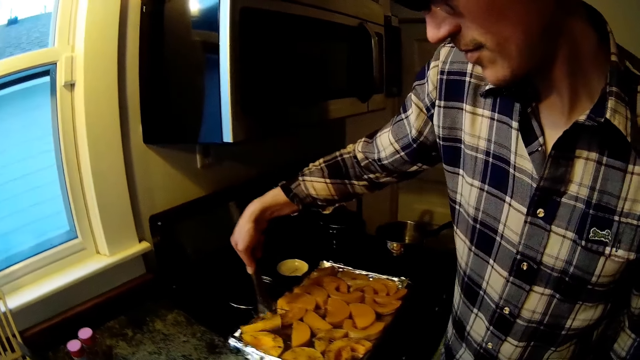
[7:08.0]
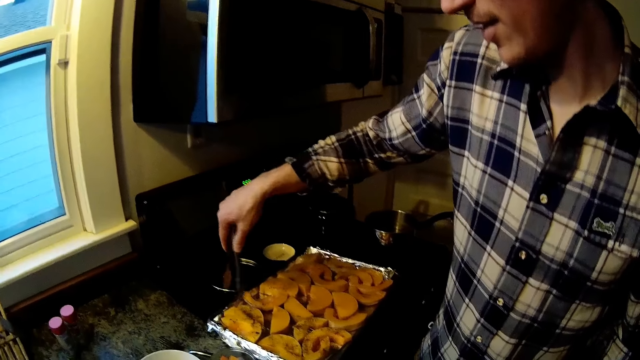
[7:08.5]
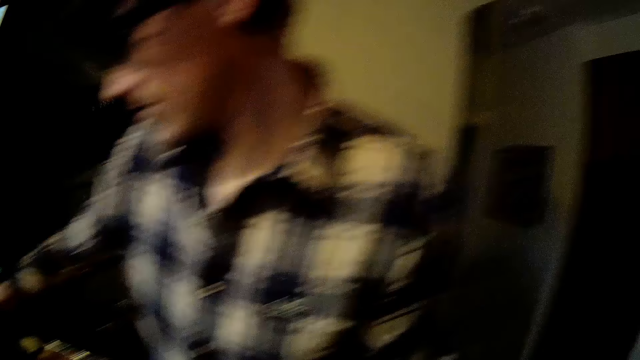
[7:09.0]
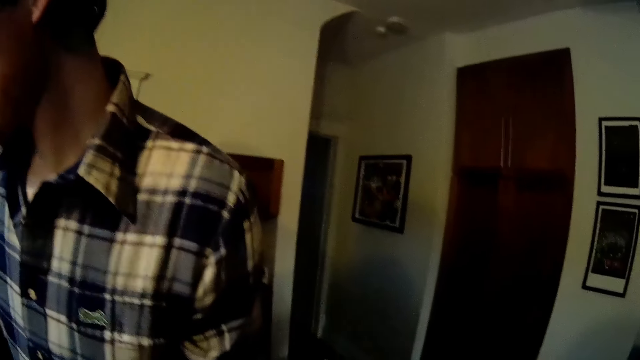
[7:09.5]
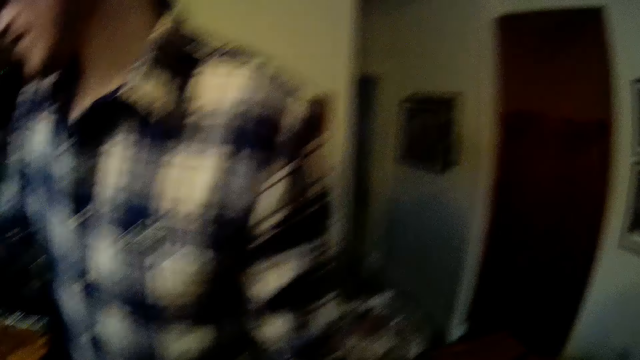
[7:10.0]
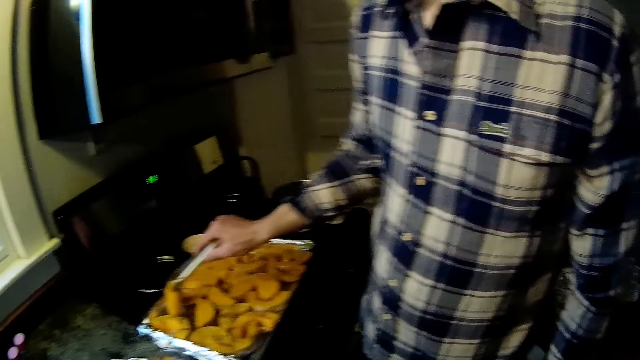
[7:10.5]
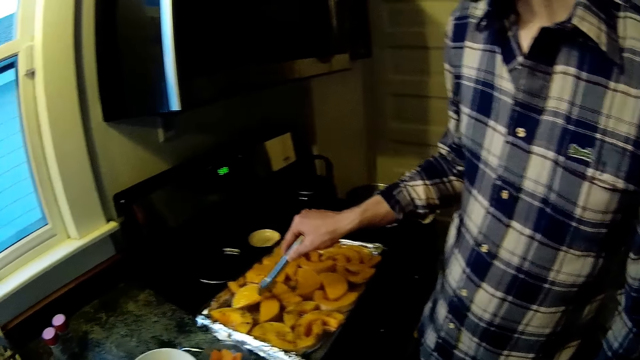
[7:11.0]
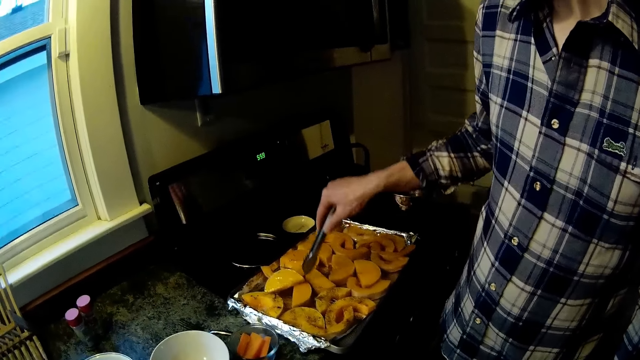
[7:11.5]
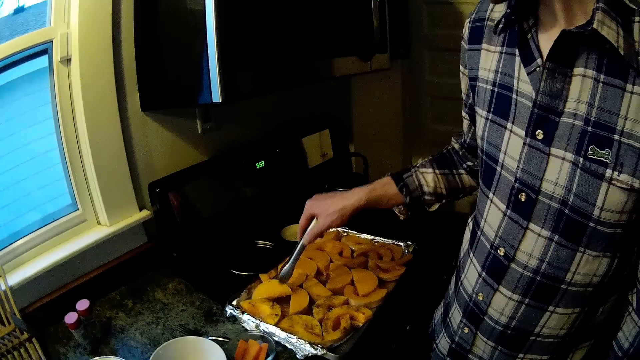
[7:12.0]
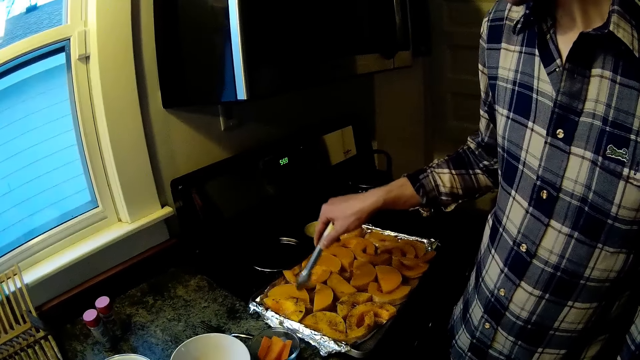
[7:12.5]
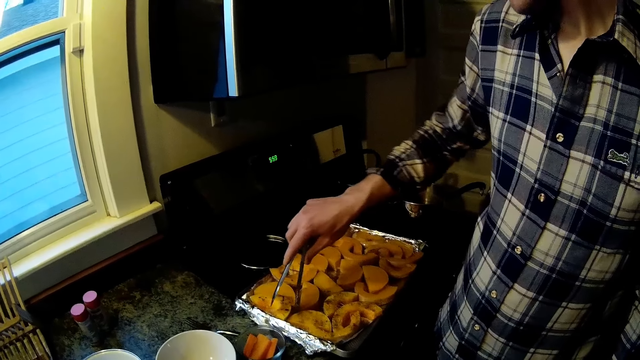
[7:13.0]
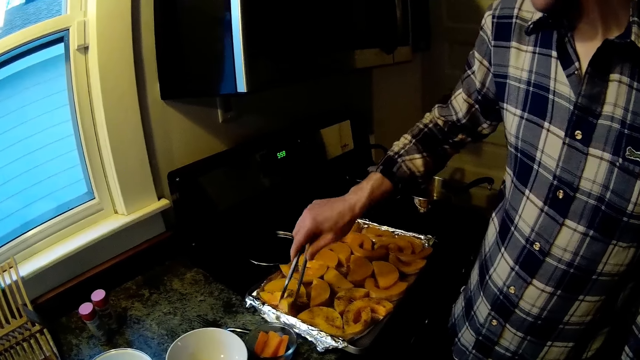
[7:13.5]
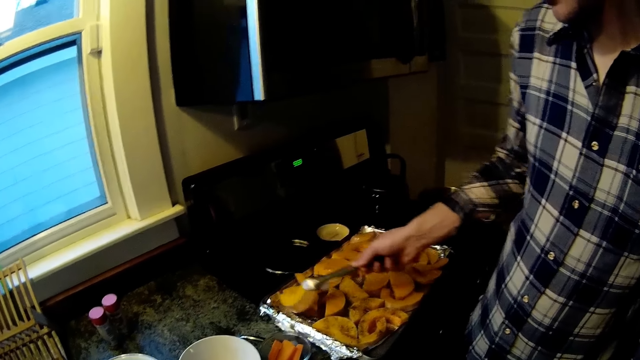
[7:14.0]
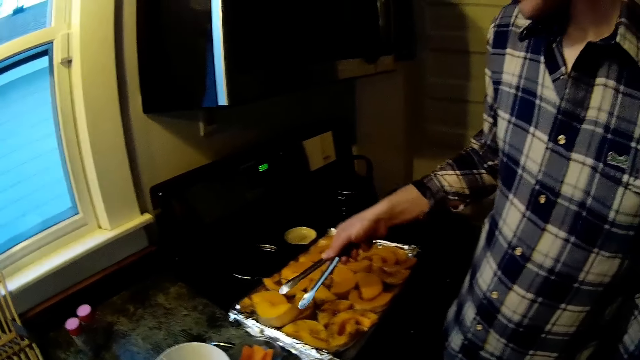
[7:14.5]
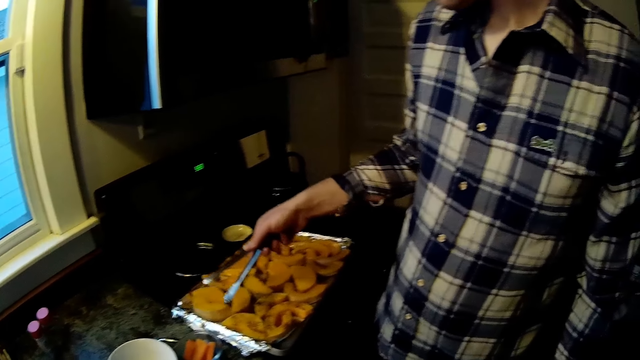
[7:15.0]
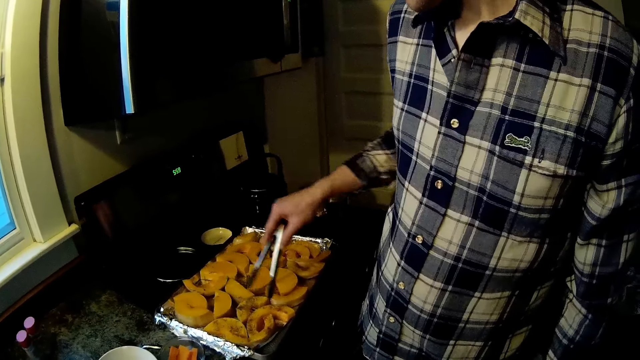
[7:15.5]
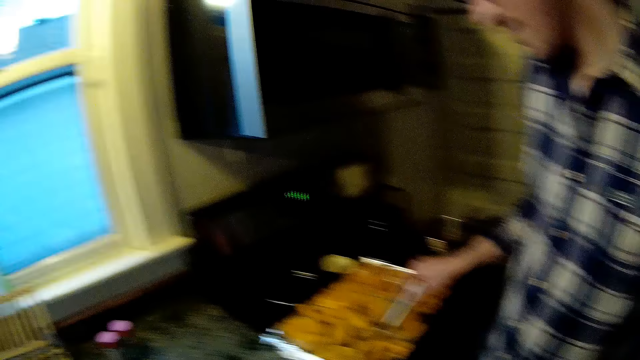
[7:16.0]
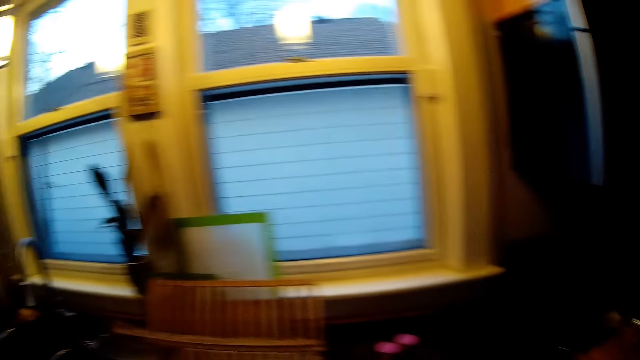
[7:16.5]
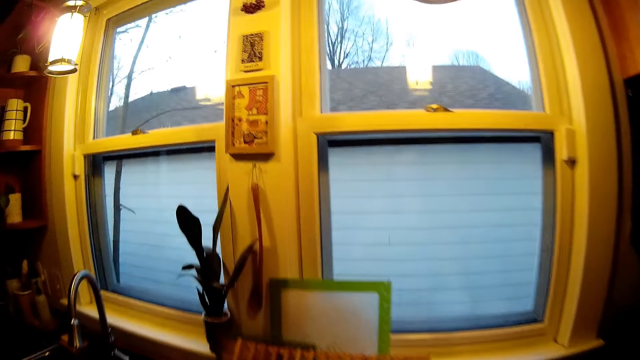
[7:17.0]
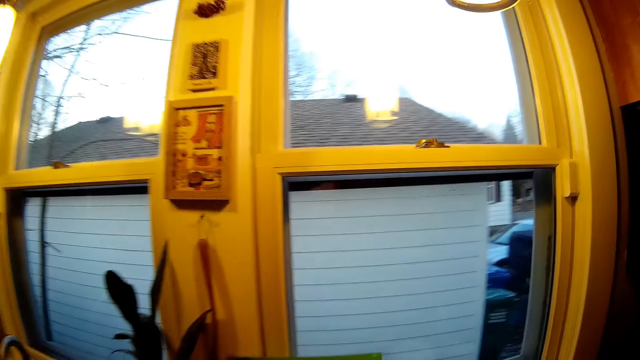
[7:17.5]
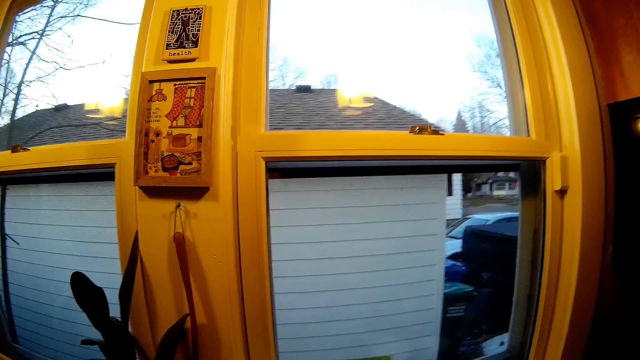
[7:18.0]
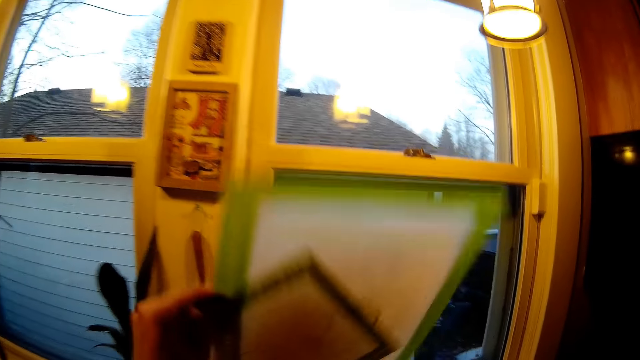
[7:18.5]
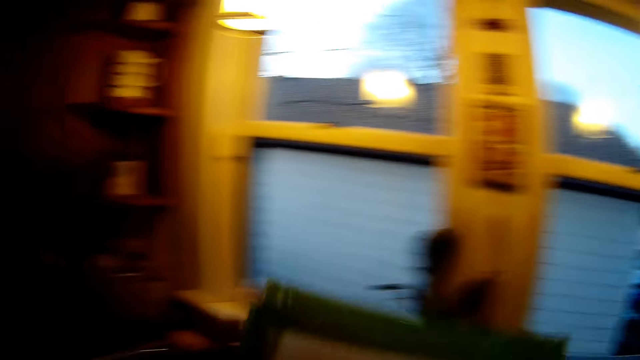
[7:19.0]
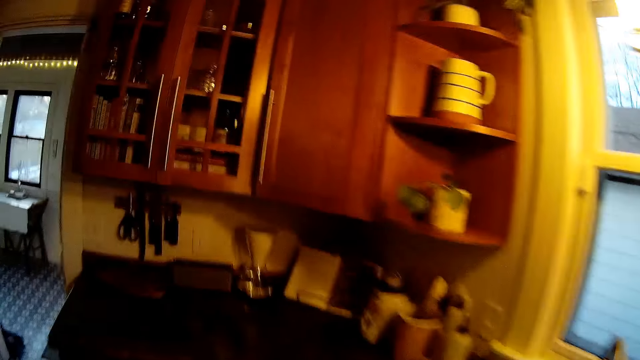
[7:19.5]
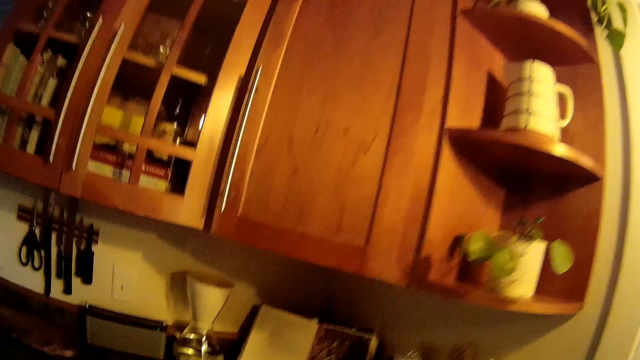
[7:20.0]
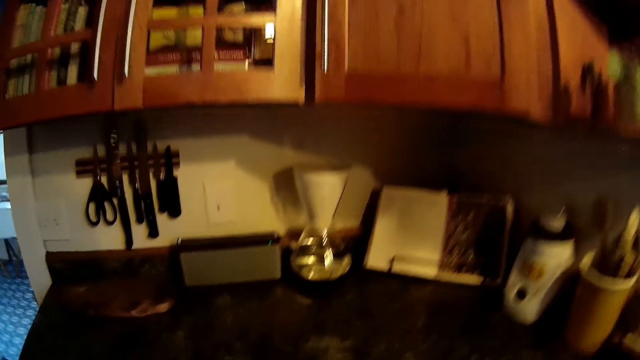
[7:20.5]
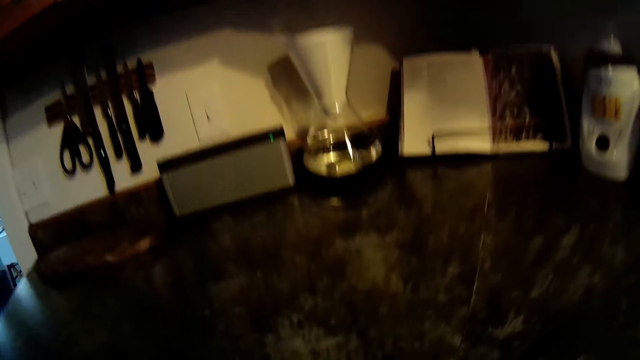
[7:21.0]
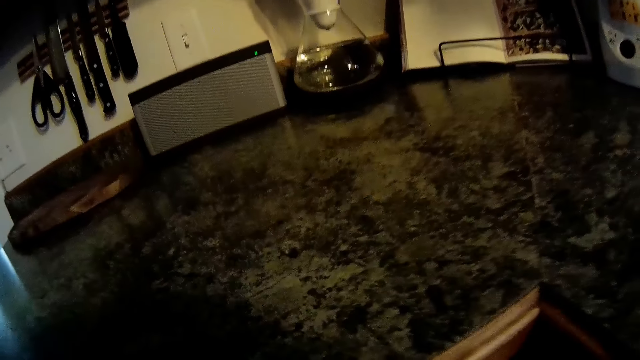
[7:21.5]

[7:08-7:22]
The camera wearer talks. She looks around. She picks up a cutting board from the rack with her left hand.

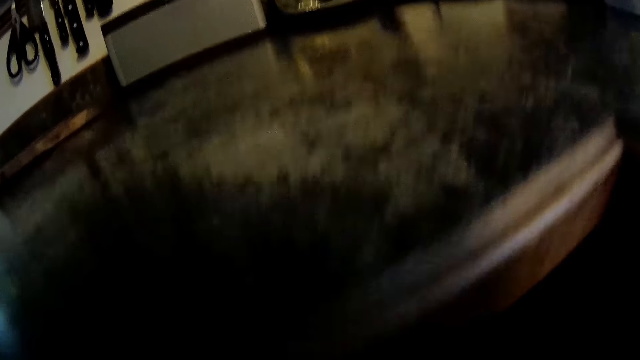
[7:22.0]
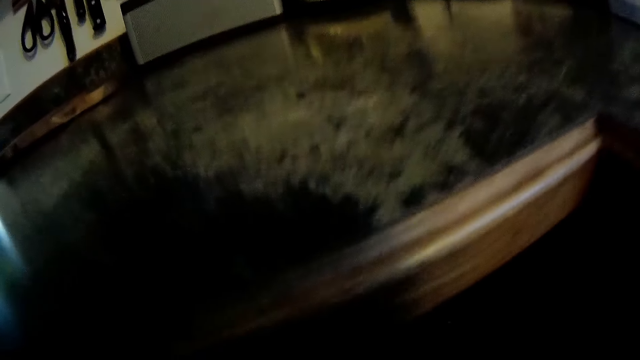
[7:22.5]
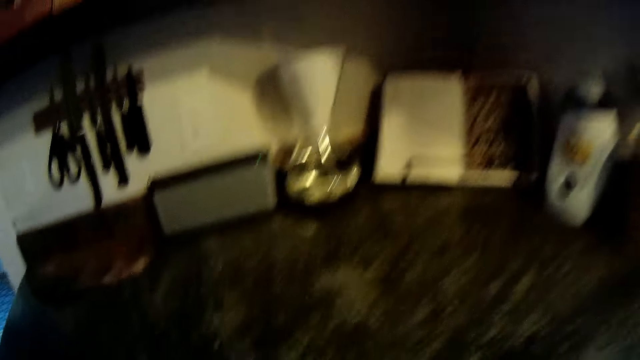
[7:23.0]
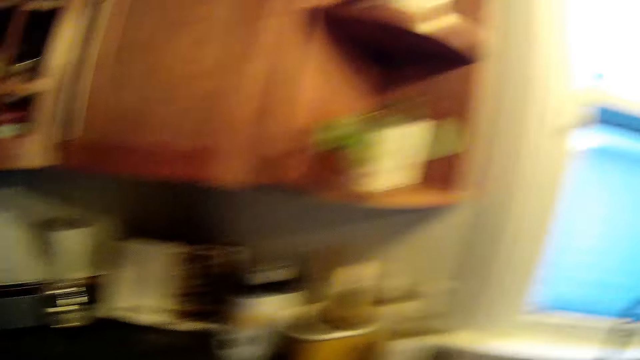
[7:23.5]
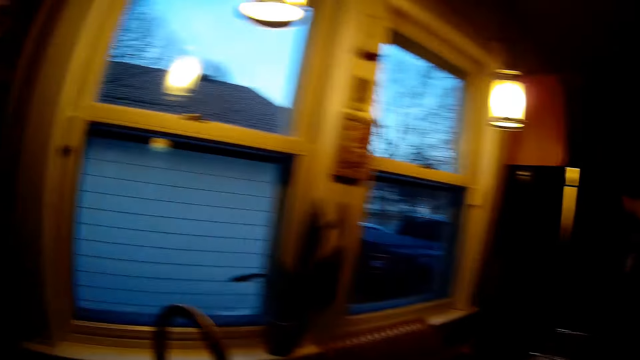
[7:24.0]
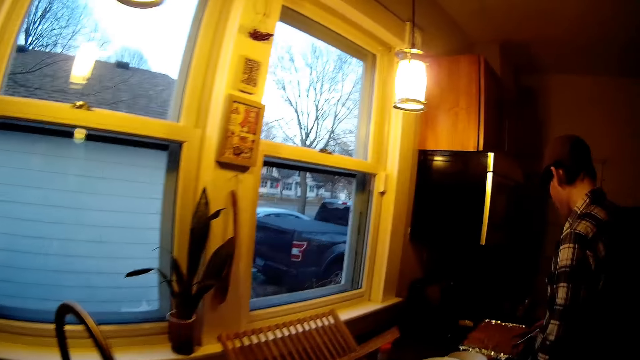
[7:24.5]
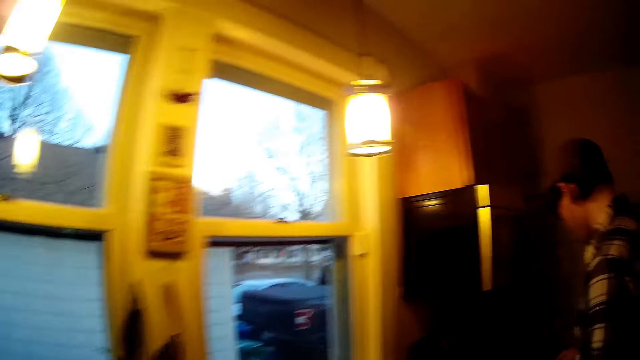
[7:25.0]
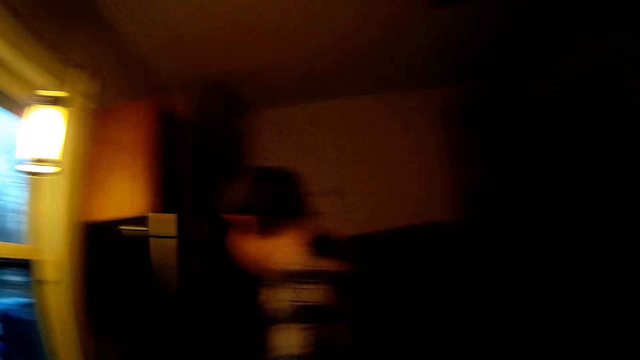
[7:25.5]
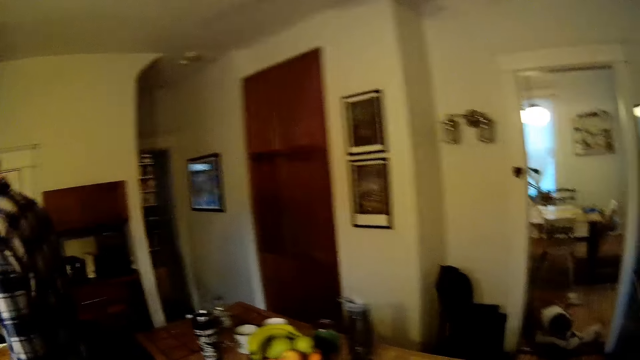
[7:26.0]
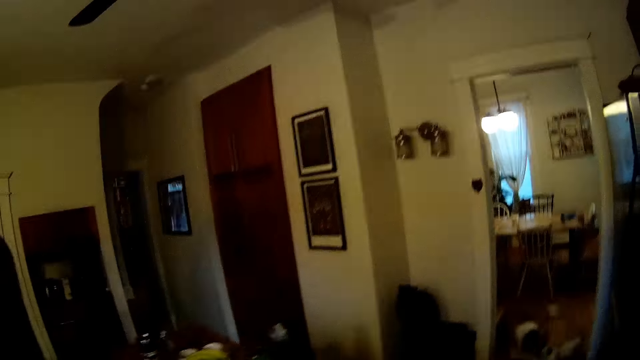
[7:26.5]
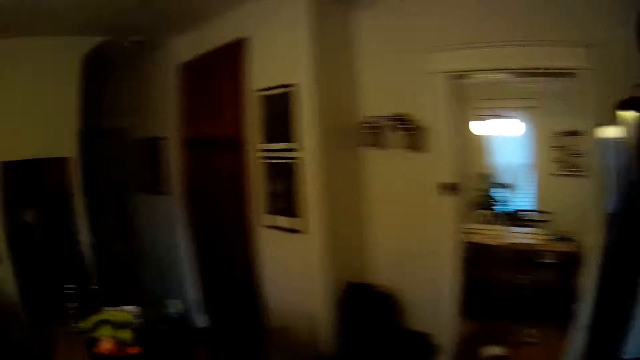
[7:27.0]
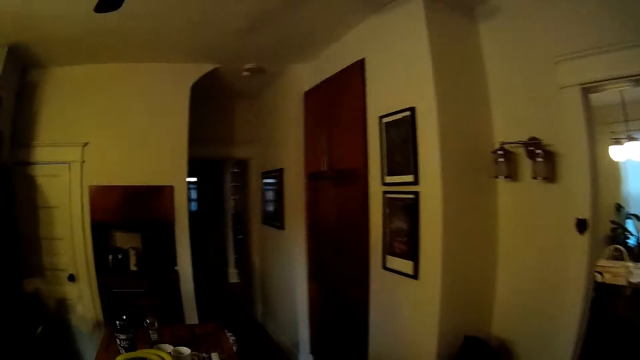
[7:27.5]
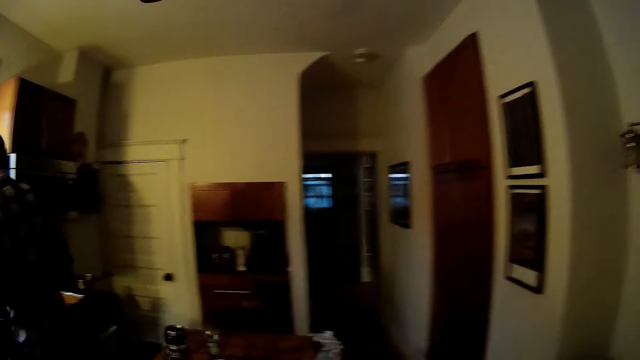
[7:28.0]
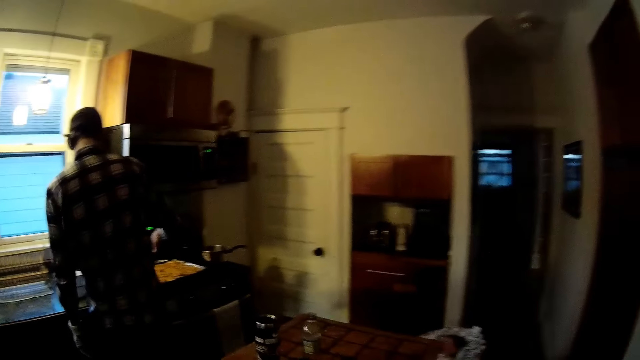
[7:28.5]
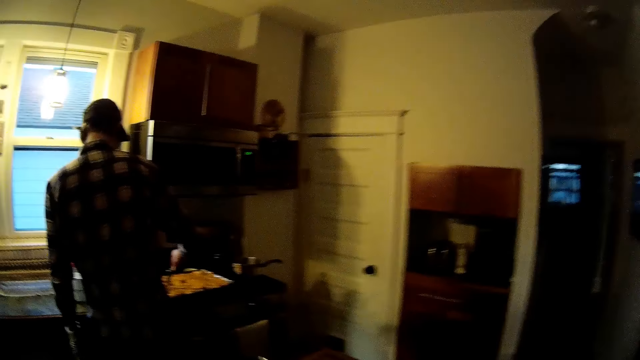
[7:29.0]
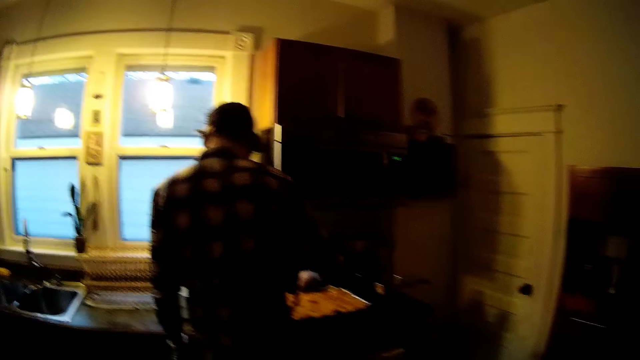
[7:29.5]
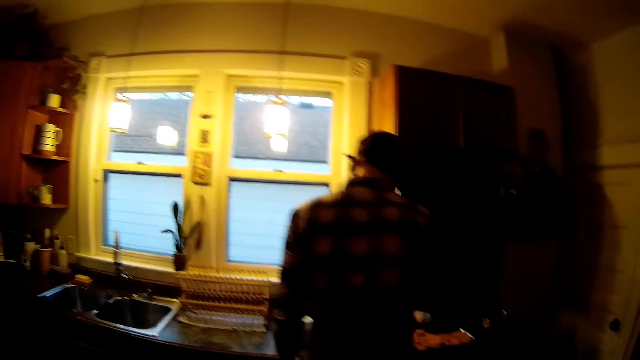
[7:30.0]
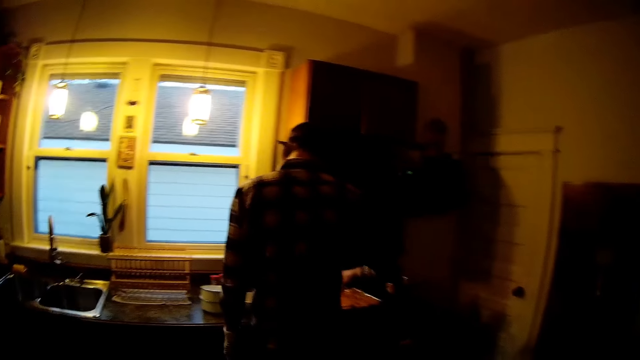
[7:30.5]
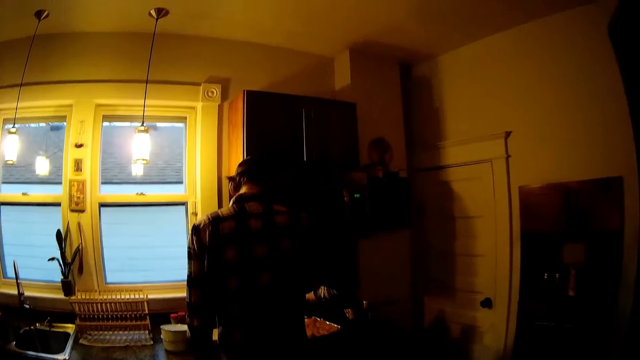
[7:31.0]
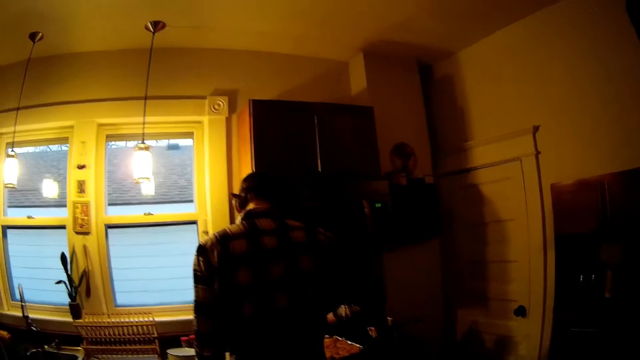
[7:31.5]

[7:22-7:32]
The camera wearer walks.
